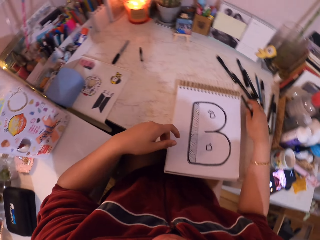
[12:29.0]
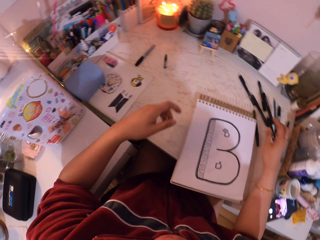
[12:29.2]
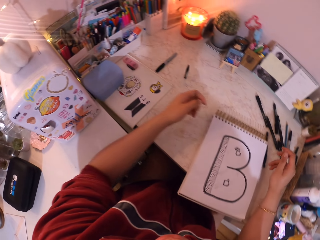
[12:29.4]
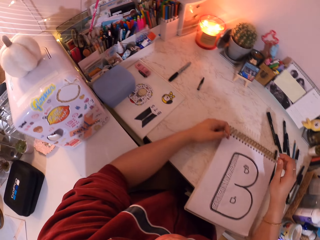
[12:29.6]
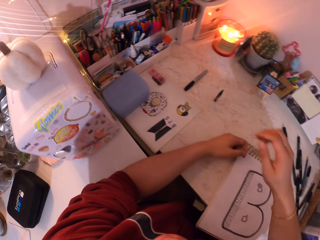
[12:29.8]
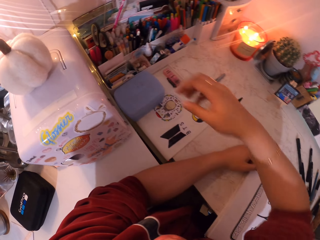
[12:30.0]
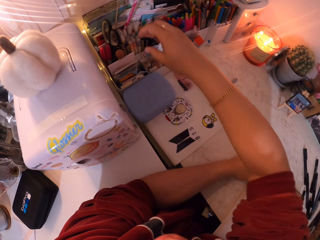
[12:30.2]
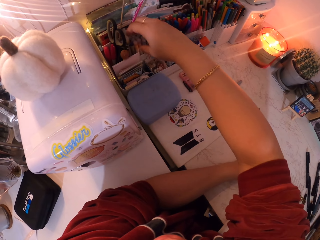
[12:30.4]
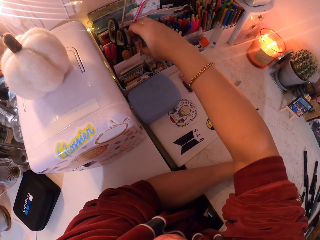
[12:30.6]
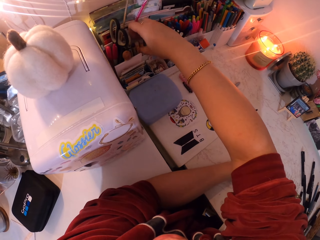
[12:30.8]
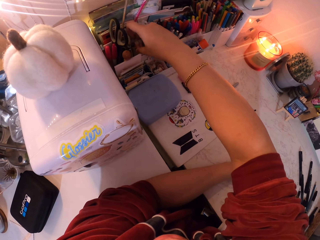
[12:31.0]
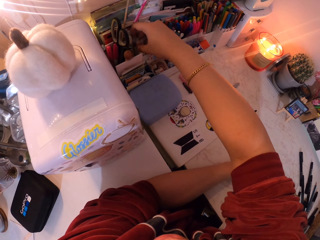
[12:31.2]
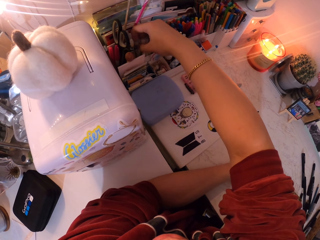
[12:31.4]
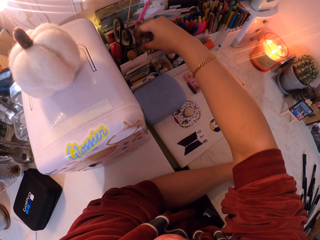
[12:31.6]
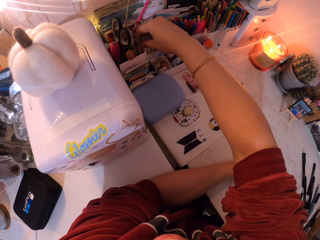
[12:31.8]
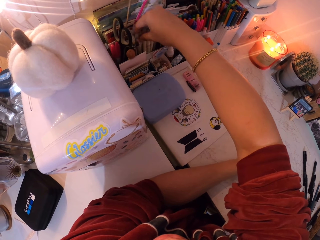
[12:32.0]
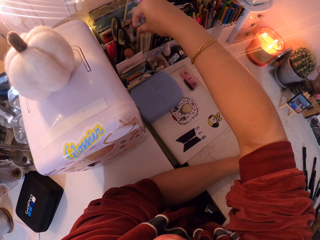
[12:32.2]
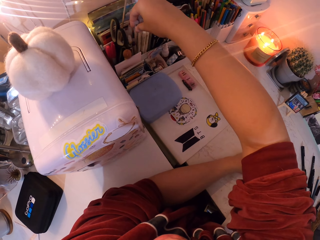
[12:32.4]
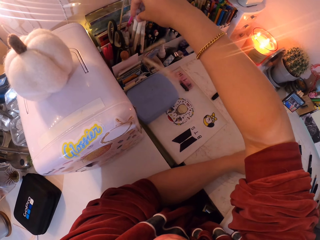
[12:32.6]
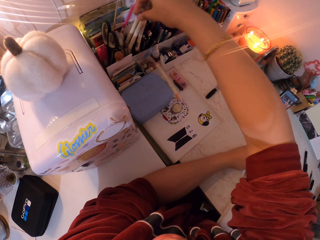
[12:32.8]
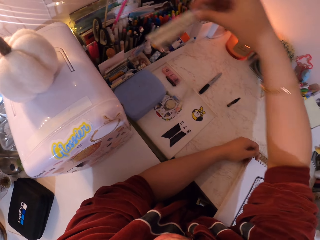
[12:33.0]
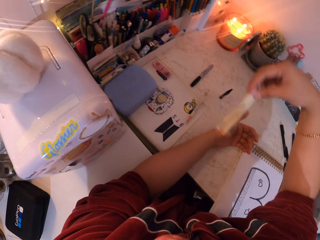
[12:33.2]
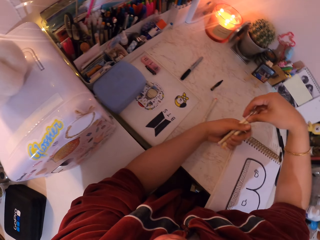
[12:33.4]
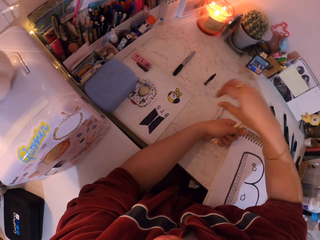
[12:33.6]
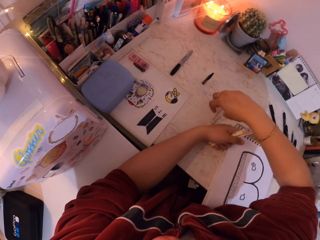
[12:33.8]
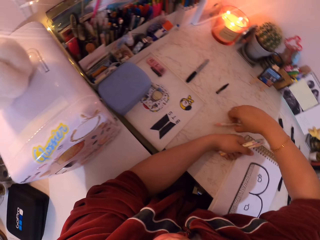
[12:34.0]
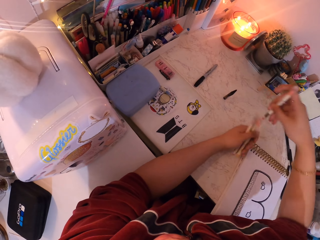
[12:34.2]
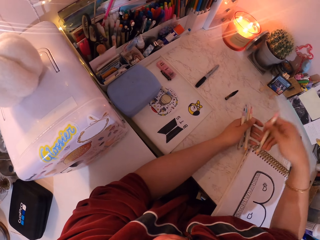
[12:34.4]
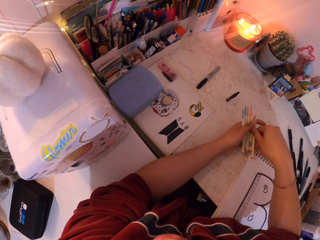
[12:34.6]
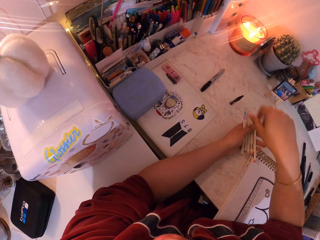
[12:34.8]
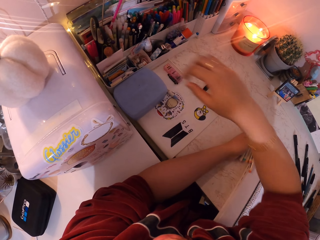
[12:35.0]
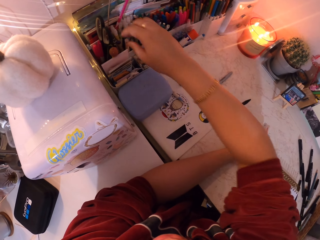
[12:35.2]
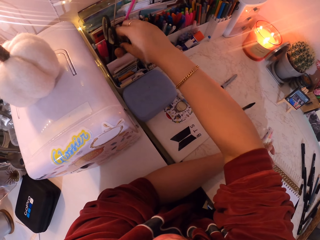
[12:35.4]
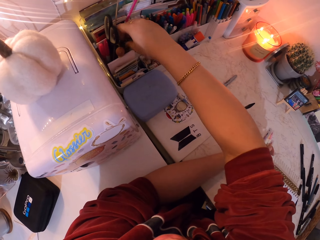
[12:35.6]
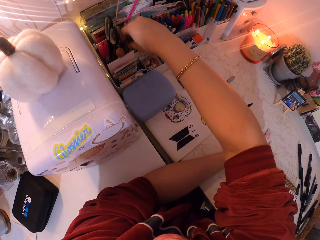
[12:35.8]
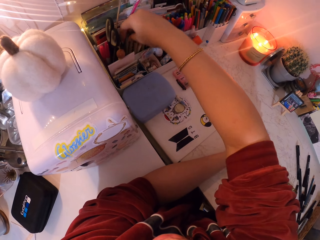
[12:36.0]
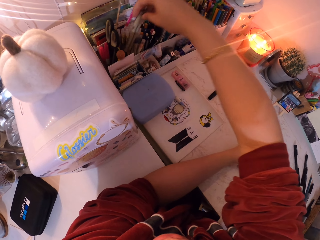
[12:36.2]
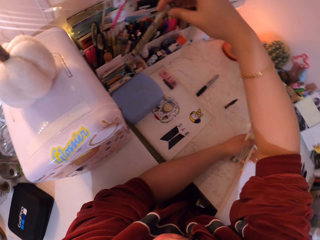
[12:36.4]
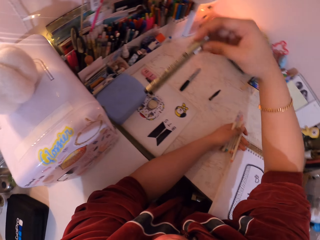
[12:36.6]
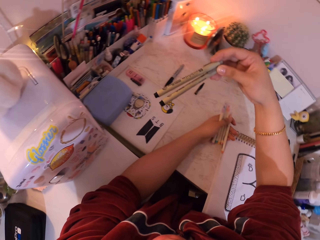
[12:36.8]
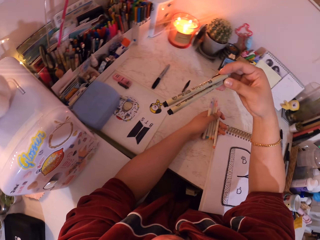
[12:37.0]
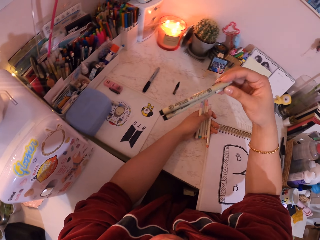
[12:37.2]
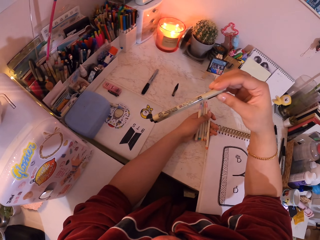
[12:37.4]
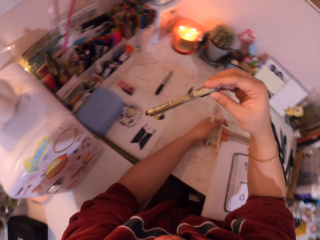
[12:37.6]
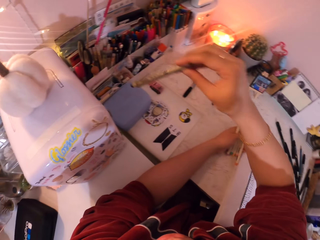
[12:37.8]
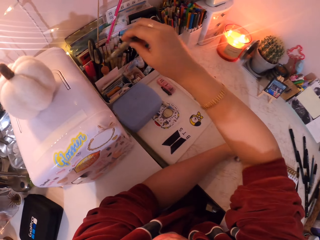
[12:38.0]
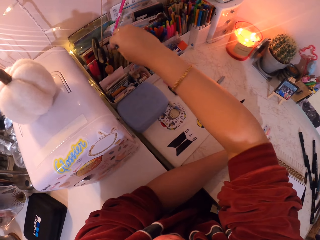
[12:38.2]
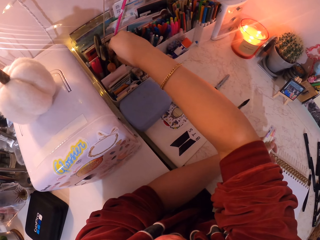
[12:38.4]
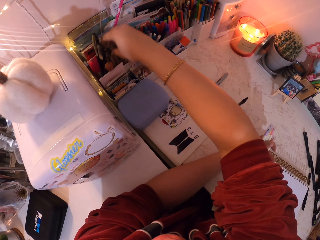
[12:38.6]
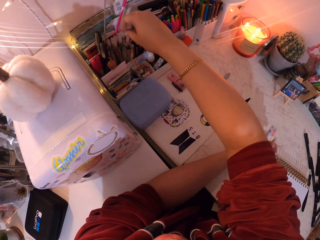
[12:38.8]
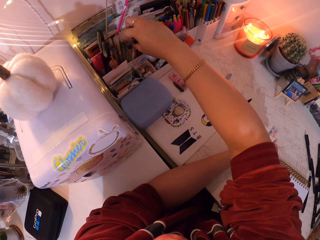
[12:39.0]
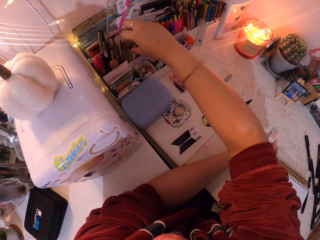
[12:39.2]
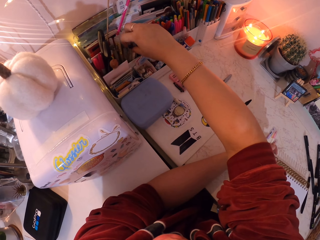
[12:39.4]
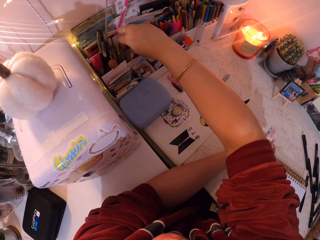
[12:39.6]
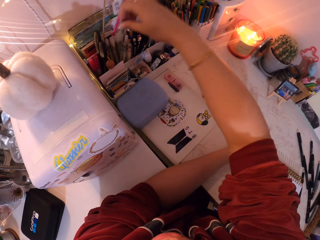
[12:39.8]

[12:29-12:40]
The camera wearer puts the pen on the table. They put the hand on the table. They move the hand towards the pens. They pick up three pens. They change the pens from the right to the left hand. They pick a pen from the table. They pass the pen to the left hand. They move the hand towards the pens. They pick up two pens. They look at the pens. They hold the pen. They put the pens in the container. They pick up the pen.

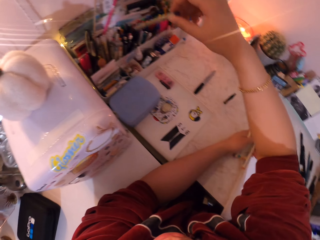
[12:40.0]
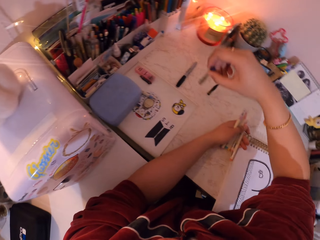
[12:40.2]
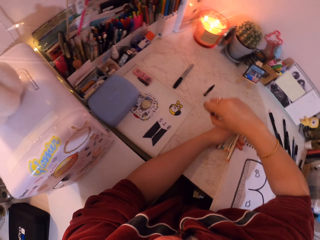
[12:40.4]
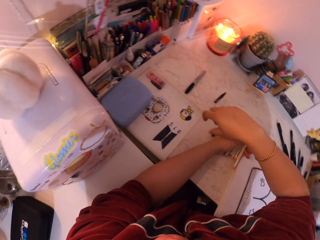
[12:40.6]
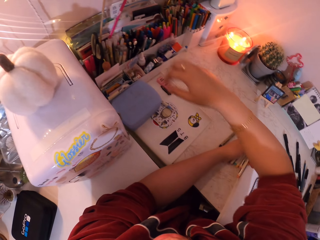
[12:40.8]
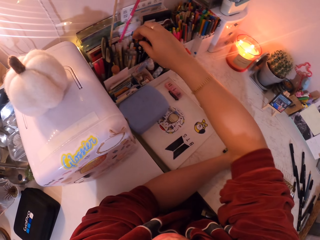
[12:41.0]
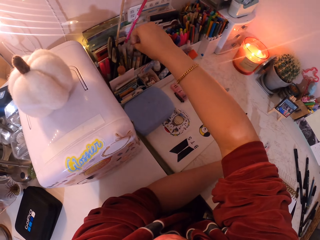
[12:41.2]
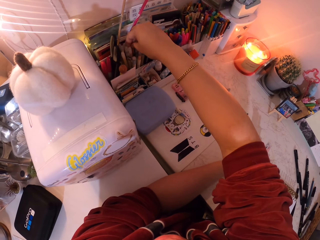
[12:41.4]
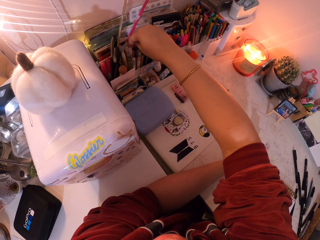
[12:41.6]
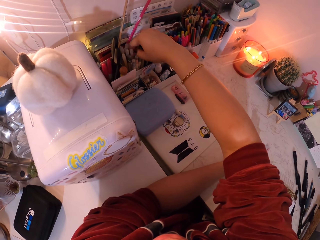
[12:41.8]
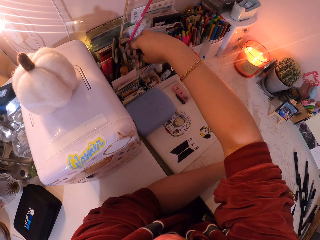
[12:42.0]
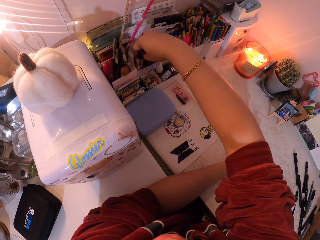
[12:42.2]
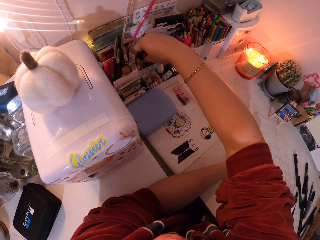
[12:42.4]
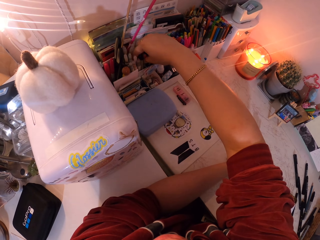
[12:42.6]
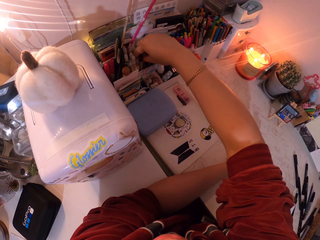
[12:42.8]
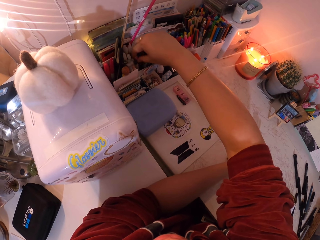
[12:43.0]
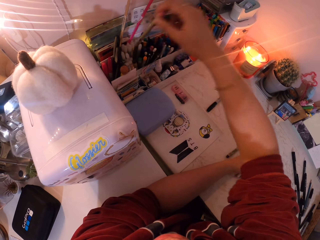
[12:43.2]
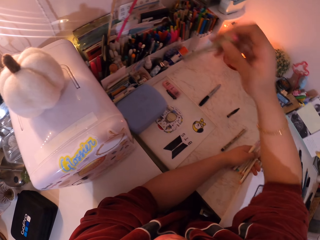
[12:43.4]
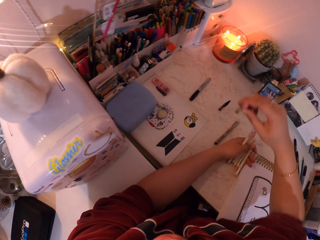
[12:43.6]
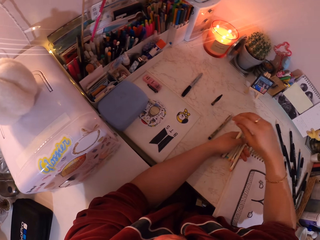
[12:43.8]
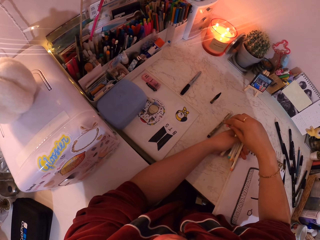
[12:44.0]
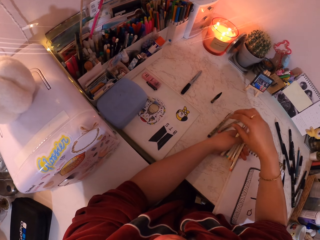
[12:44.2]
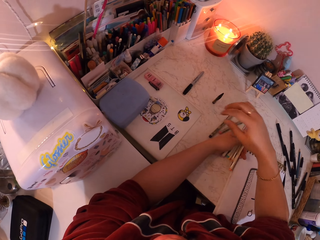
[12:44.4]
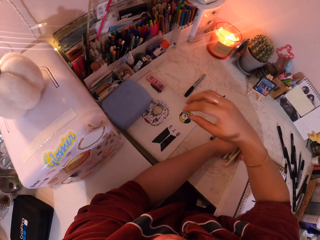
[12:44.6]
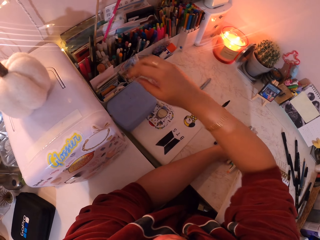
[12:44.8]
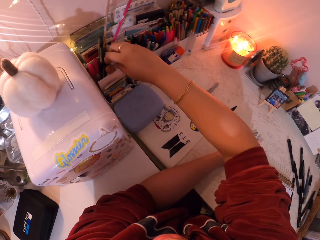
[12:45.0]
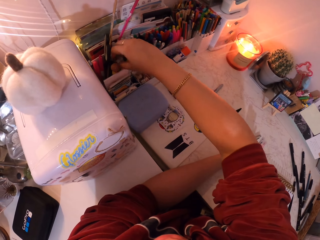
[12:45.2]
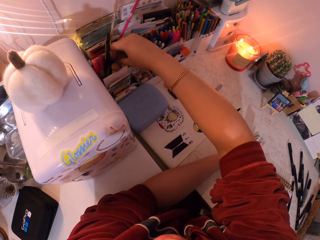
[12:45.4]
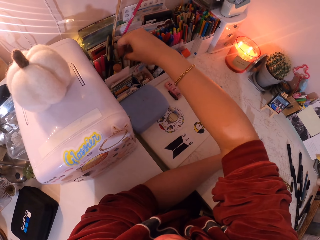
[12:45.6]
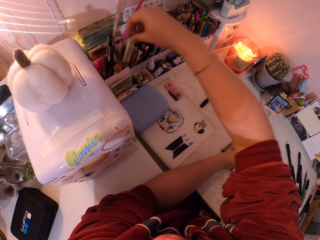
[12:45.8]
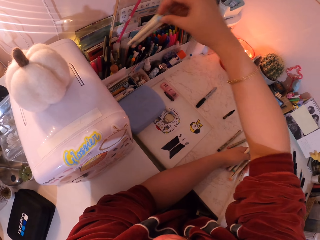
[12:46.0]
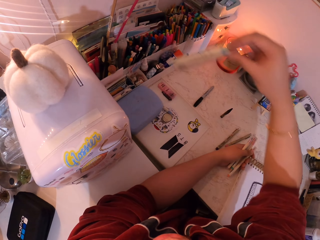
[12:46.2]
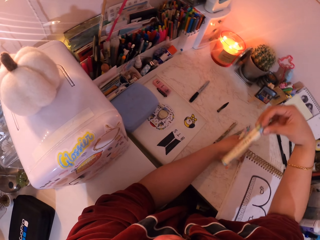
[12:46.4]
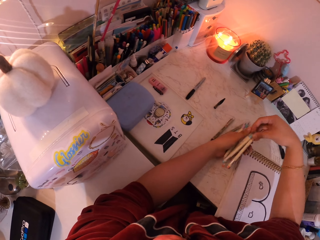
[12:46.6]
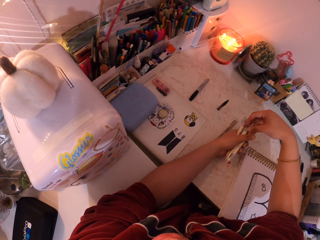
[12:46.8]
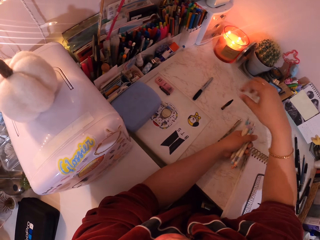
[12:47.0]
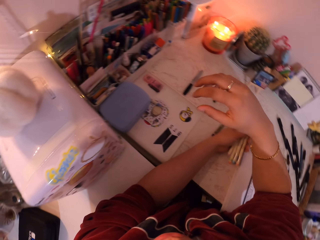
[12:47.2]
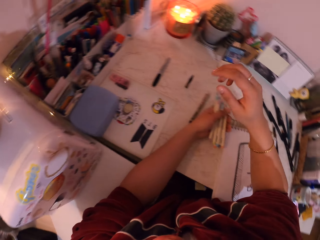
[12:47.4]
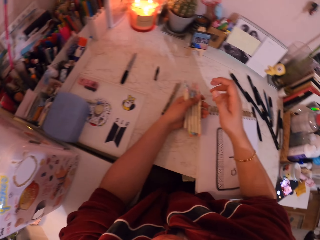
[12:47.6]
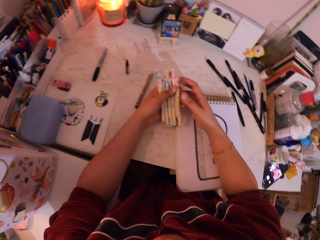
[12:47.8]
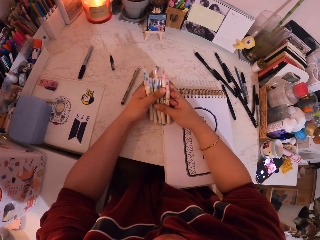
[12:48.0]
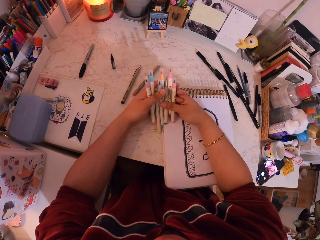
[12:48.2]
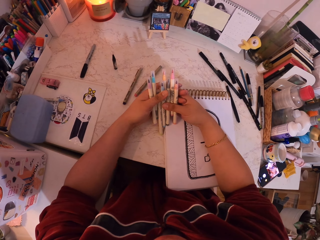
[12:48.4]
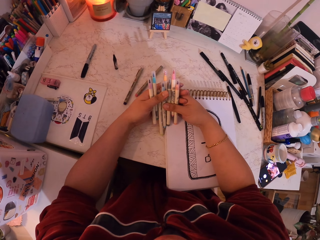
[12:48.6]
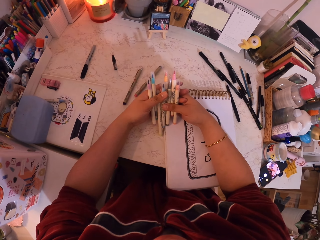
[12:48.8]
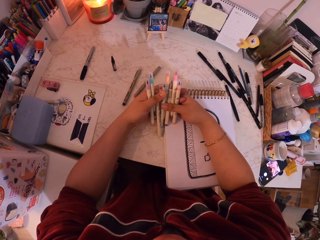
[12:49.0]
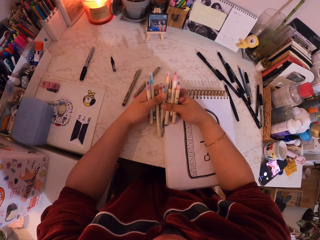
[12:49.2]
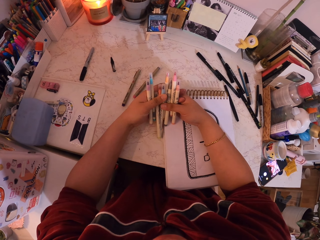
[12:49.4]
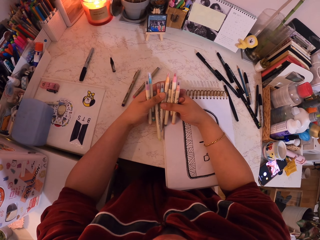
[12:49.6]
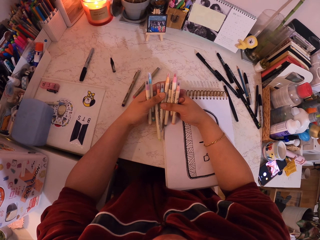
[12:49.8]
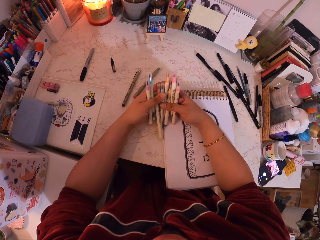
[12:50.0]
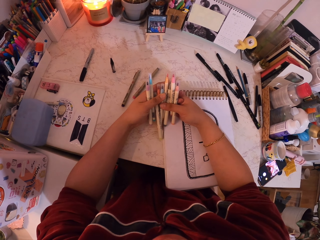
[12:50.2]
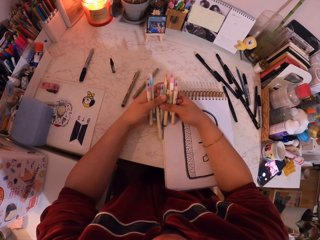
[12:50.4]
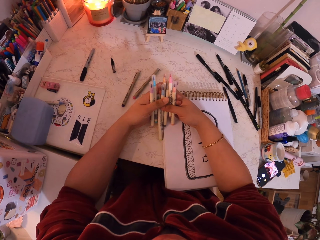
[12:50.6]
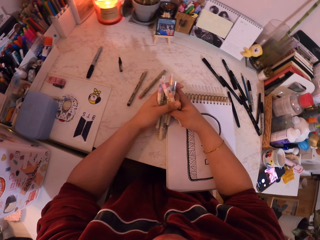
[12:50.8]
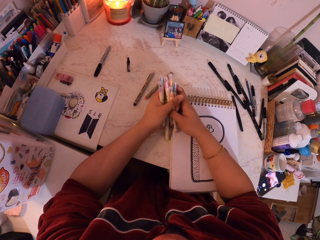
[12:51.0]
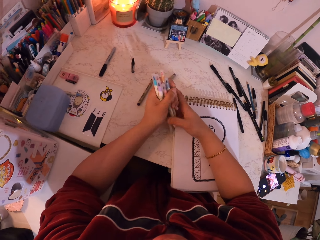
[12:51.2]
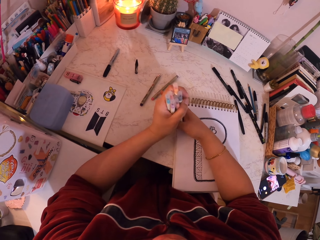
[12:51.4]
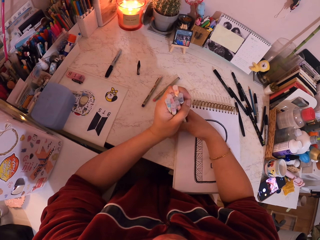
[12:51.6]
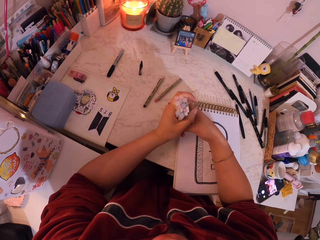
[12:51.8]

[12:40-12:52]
The camera wearer puts the pen on the table. They move the hand towards the pens. They pick up the pen. They put the pen on the table. They move the hand towards the pens. They pick up two pens. They change the pens from the right to the left hand. They look at the pens. They move the hand. They hold the pens with two hands.
